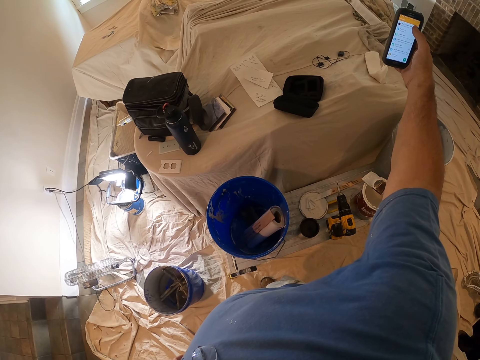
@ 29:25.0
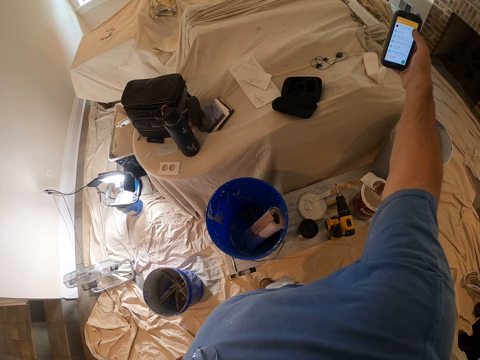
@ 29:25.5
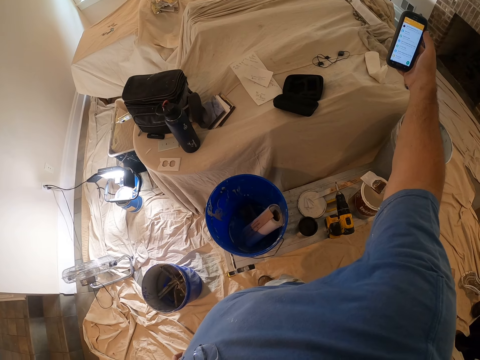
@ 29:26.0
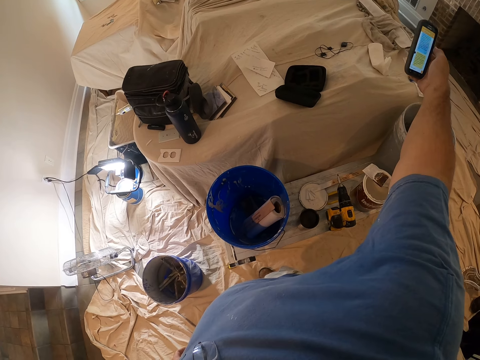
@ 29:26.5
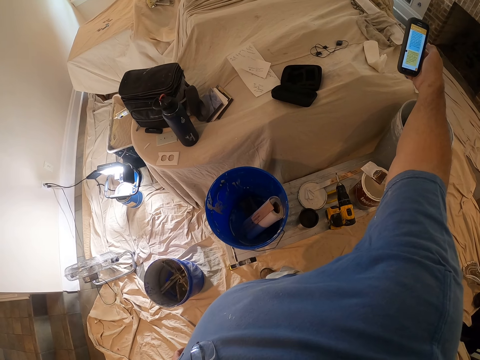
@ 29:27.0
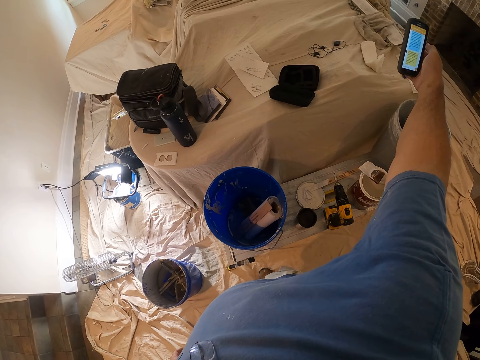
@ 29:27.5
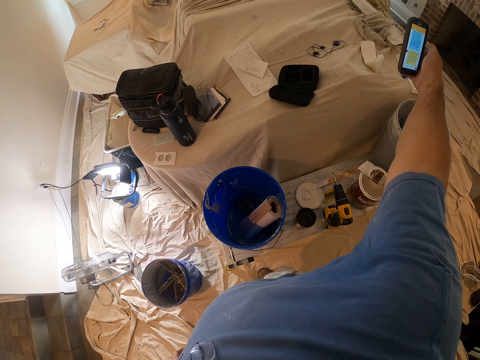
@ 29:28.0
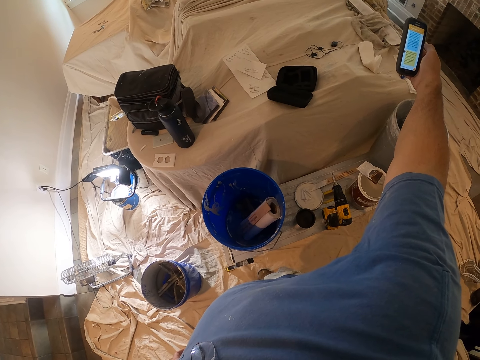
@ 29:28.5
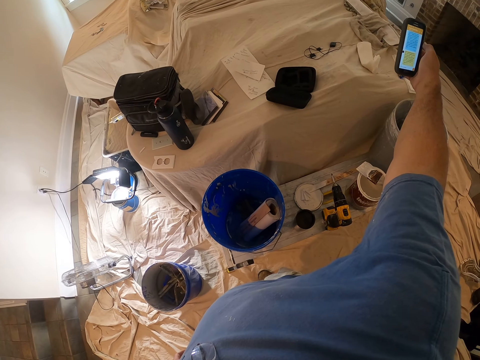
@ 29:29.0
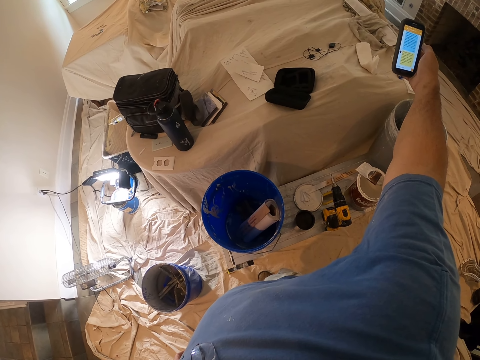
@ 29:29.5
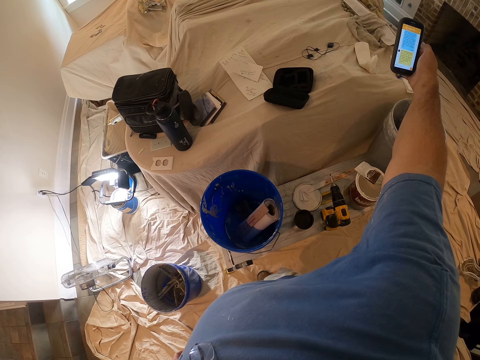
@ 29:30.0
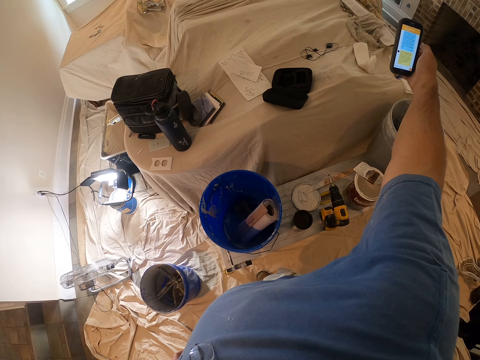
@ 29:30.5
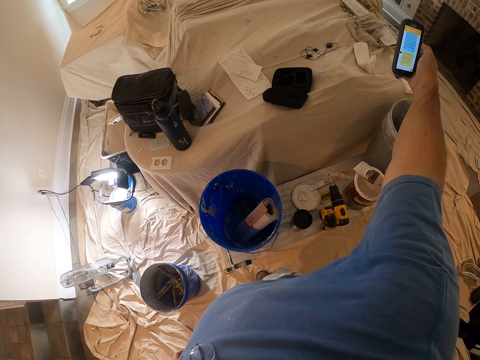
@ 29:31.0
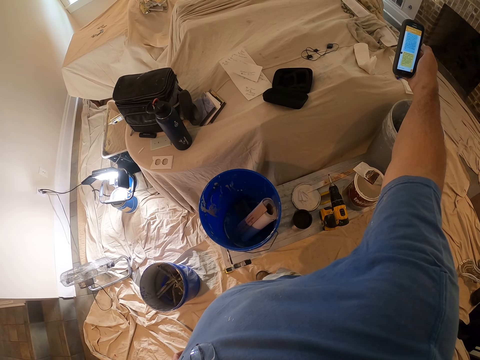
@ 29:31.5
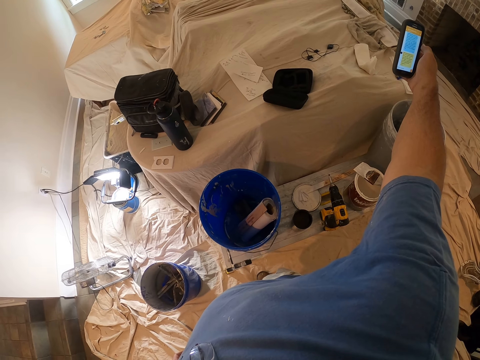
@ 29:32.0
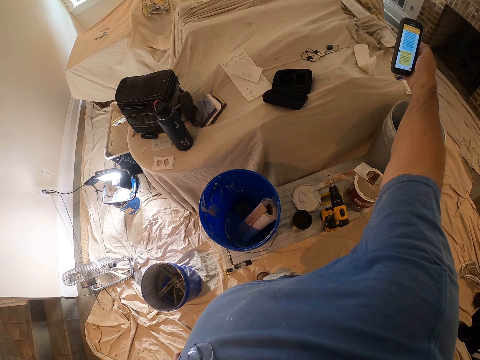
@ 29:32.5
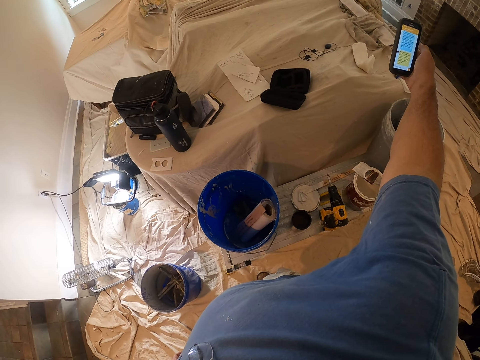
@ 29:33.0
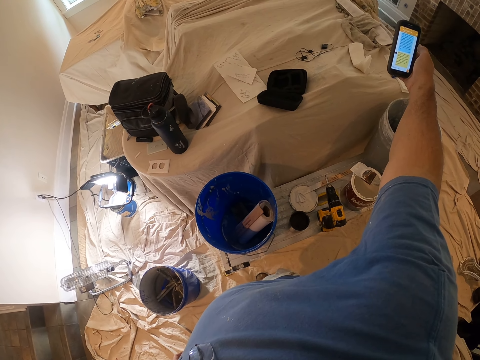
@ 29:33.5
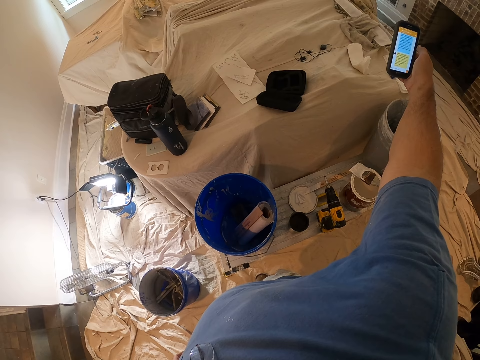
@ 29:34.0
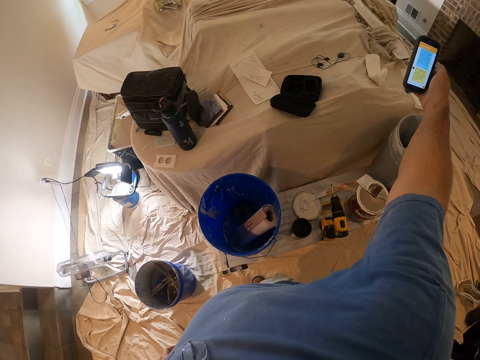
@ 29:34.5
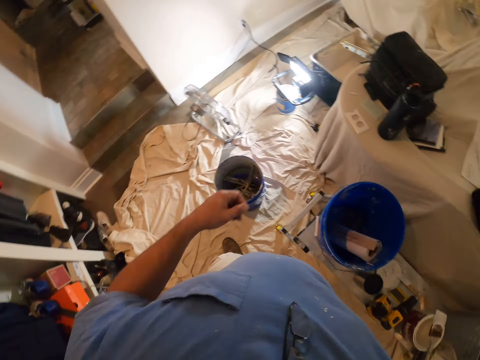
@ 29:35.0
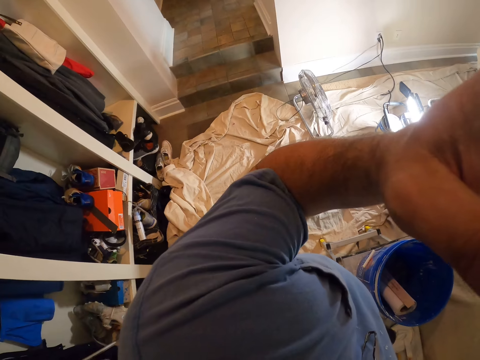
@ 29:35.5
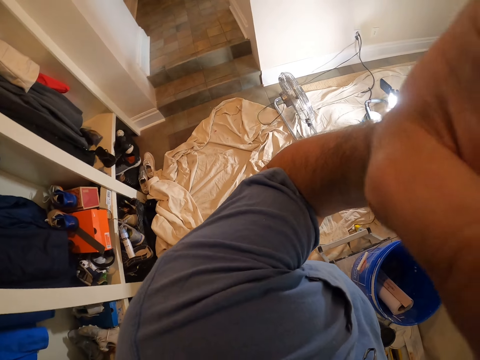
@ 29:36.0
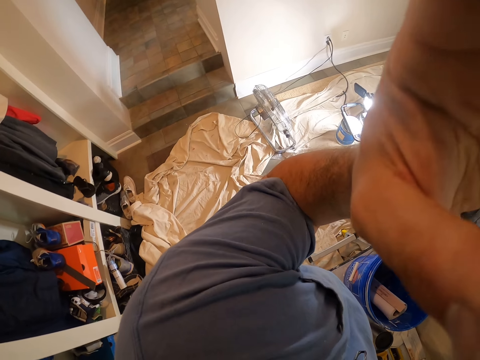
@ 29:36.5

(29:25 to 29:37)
The camera wearer stares at the phone. He raises his hand.
